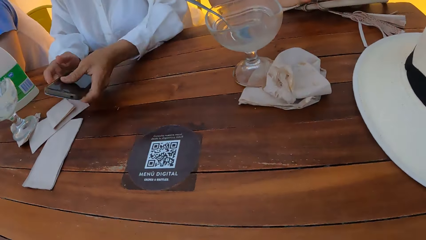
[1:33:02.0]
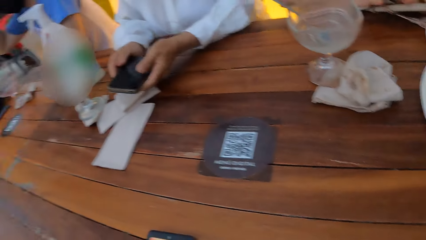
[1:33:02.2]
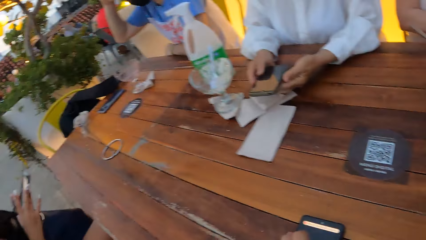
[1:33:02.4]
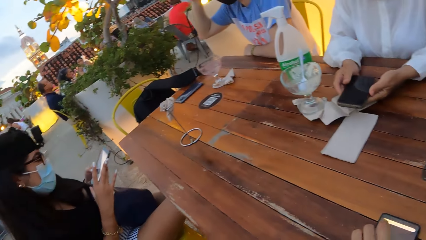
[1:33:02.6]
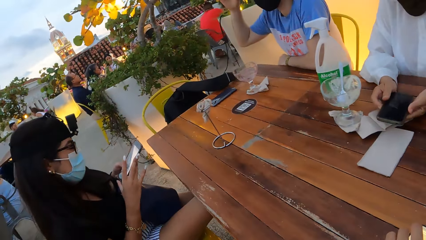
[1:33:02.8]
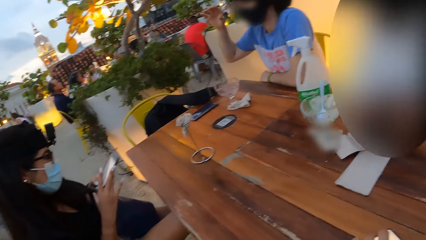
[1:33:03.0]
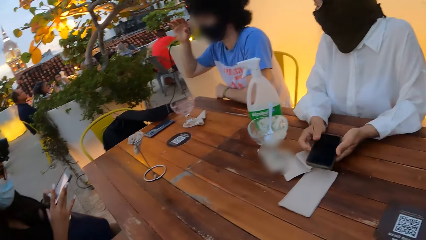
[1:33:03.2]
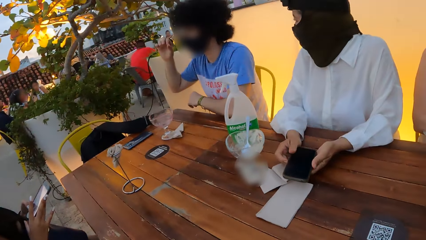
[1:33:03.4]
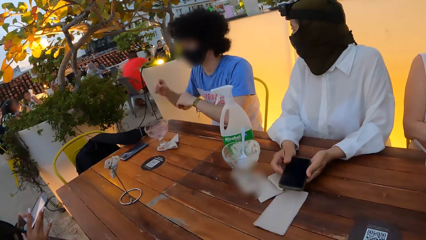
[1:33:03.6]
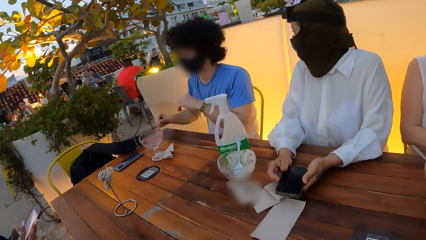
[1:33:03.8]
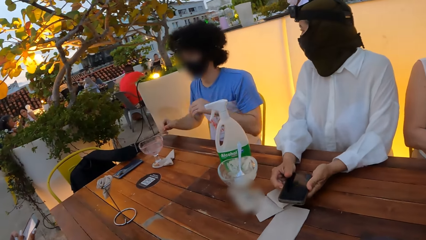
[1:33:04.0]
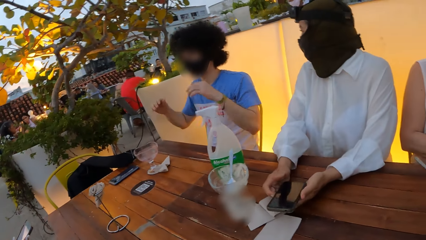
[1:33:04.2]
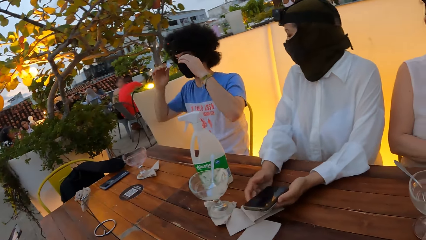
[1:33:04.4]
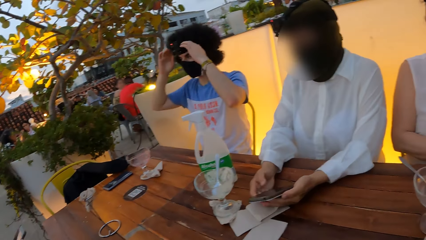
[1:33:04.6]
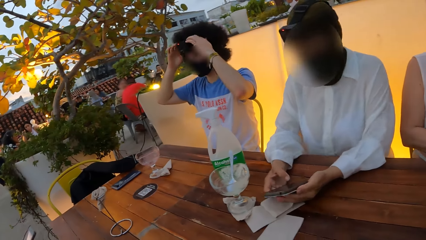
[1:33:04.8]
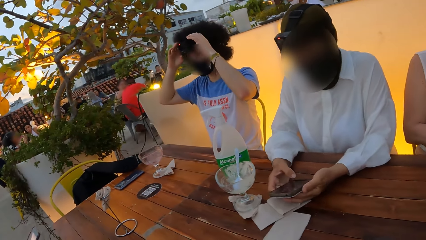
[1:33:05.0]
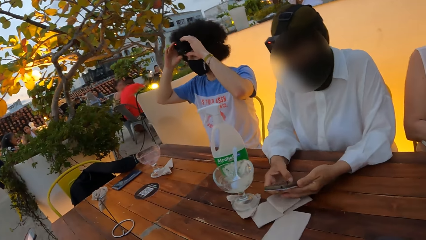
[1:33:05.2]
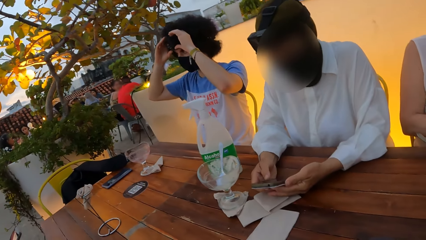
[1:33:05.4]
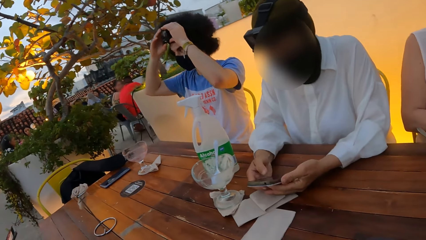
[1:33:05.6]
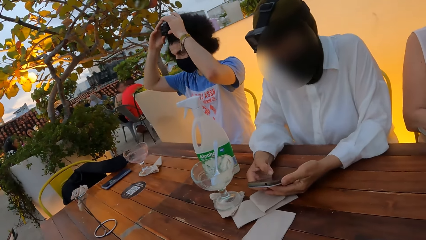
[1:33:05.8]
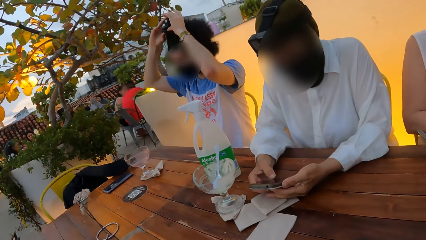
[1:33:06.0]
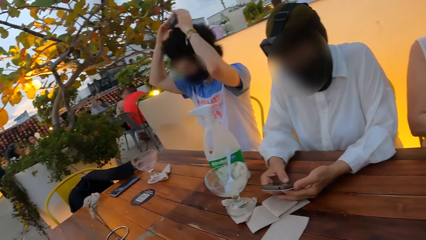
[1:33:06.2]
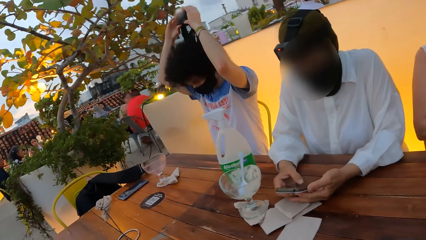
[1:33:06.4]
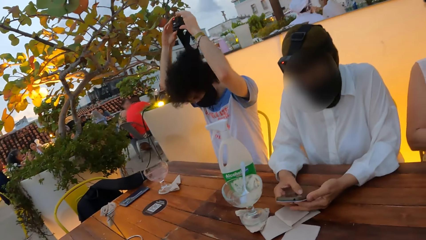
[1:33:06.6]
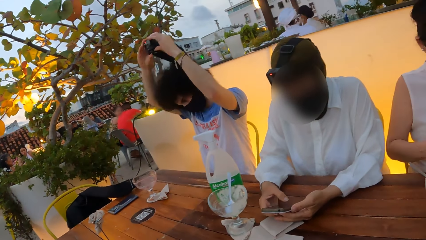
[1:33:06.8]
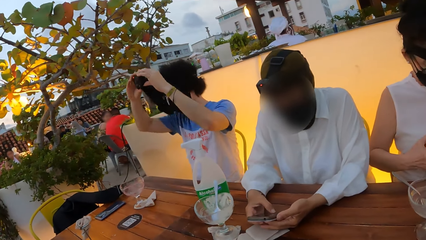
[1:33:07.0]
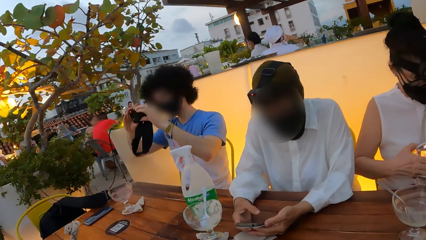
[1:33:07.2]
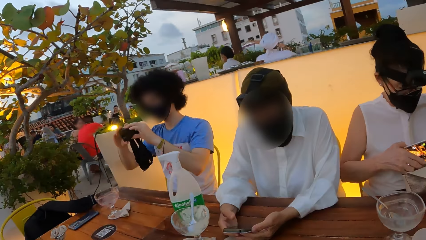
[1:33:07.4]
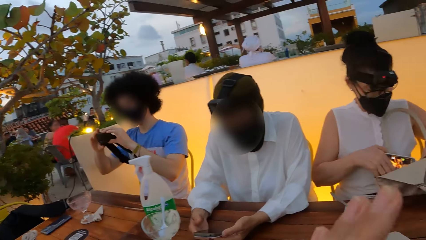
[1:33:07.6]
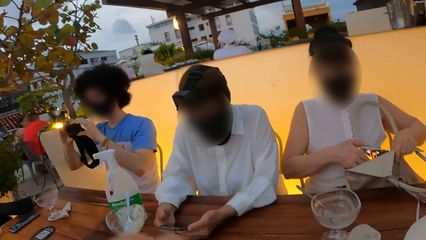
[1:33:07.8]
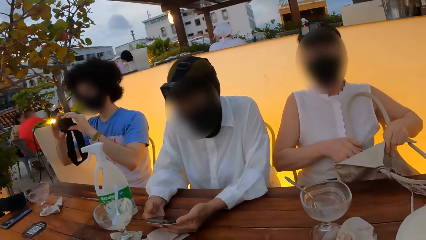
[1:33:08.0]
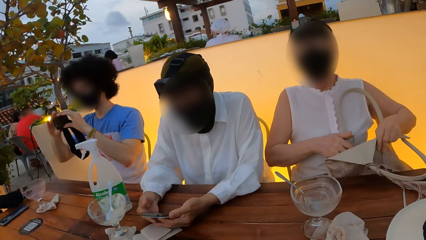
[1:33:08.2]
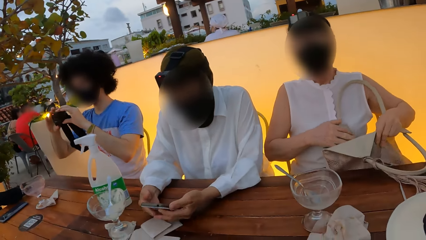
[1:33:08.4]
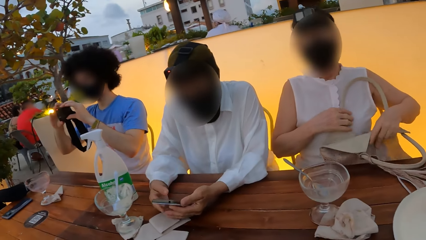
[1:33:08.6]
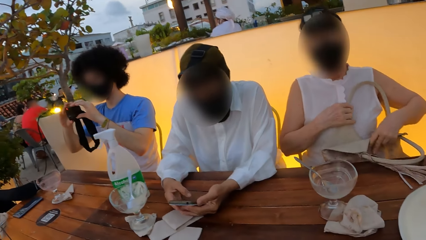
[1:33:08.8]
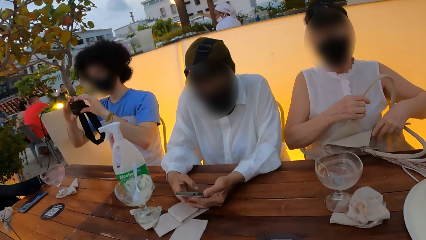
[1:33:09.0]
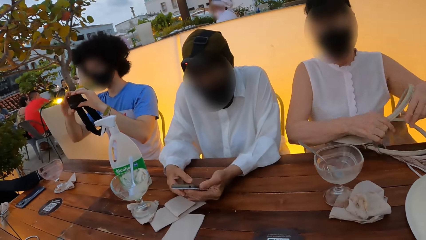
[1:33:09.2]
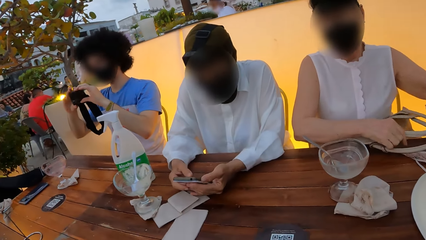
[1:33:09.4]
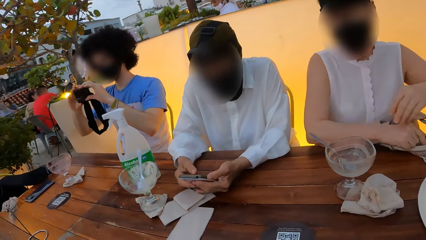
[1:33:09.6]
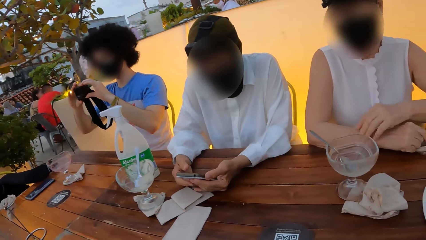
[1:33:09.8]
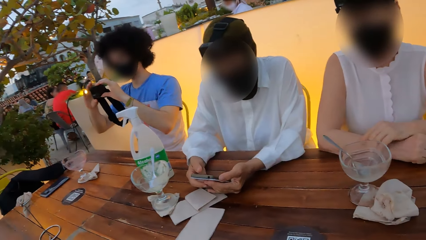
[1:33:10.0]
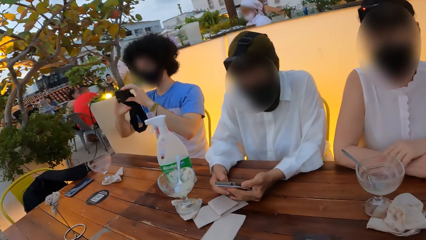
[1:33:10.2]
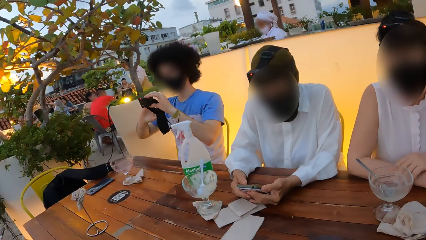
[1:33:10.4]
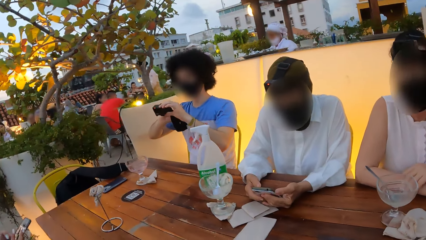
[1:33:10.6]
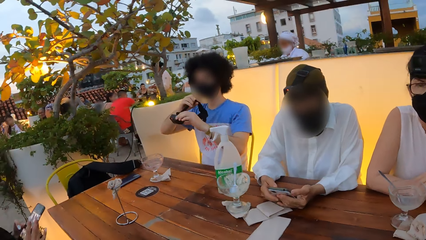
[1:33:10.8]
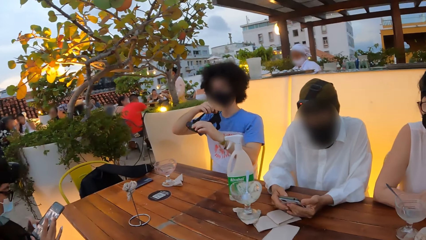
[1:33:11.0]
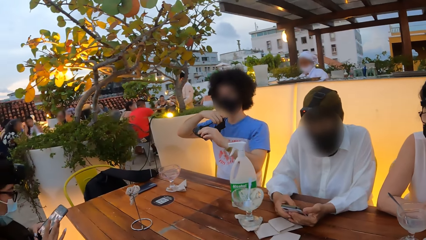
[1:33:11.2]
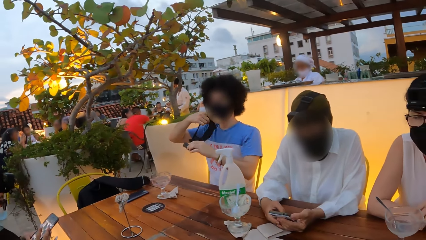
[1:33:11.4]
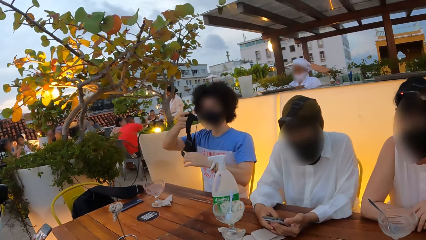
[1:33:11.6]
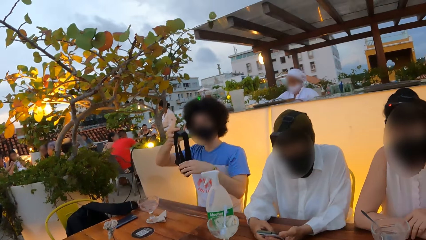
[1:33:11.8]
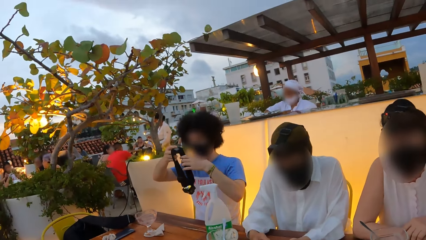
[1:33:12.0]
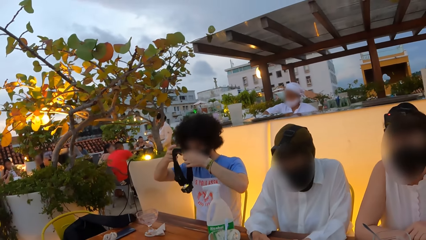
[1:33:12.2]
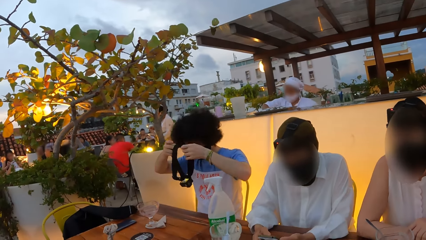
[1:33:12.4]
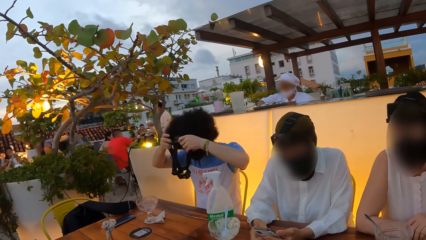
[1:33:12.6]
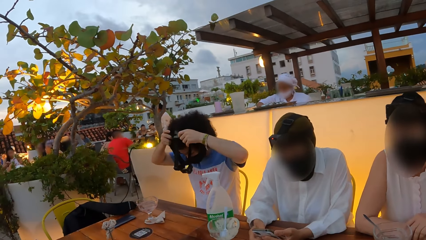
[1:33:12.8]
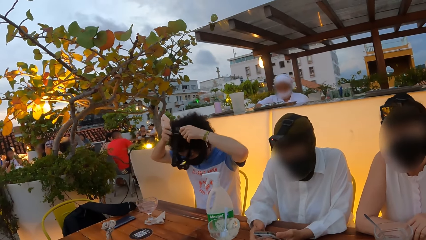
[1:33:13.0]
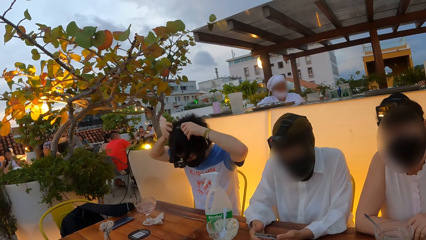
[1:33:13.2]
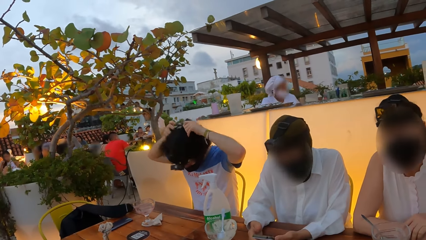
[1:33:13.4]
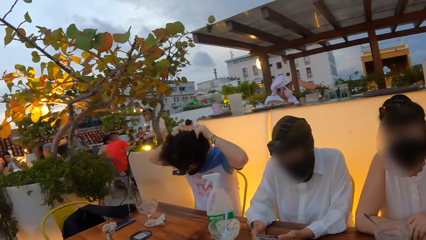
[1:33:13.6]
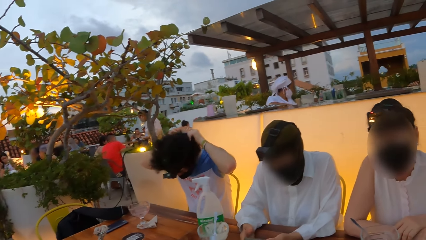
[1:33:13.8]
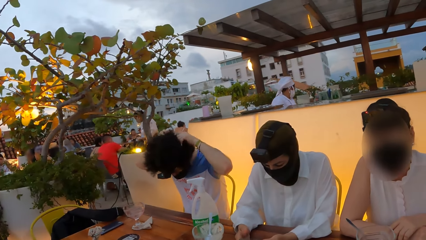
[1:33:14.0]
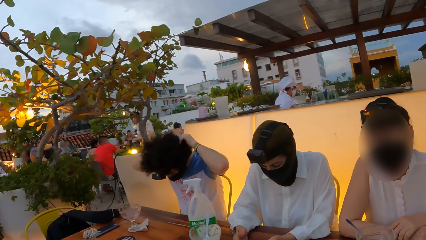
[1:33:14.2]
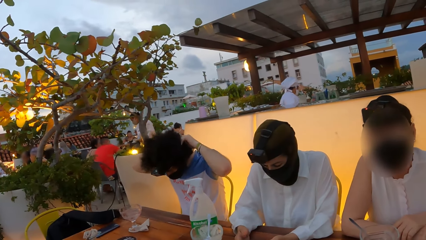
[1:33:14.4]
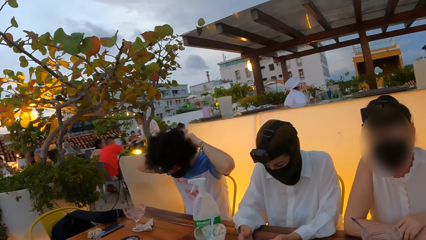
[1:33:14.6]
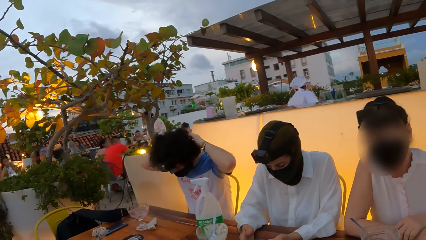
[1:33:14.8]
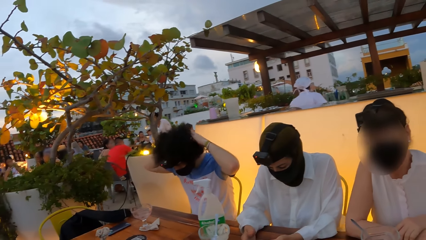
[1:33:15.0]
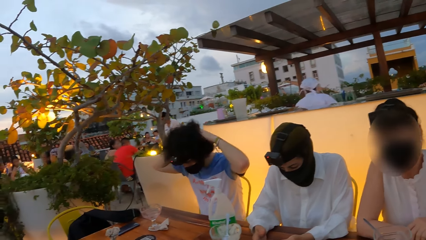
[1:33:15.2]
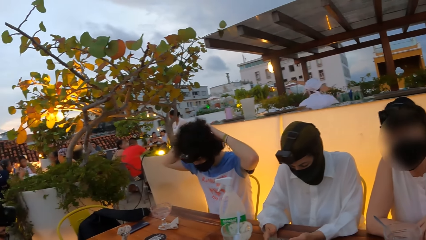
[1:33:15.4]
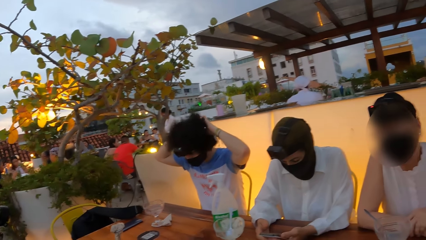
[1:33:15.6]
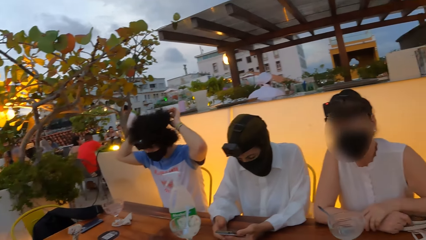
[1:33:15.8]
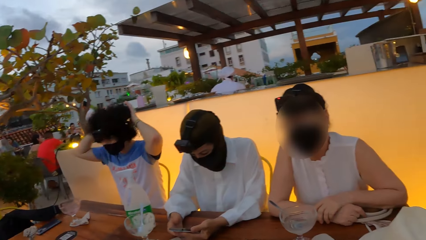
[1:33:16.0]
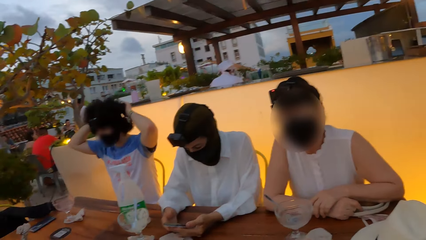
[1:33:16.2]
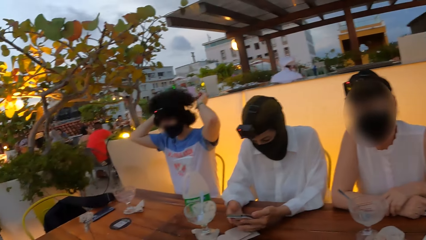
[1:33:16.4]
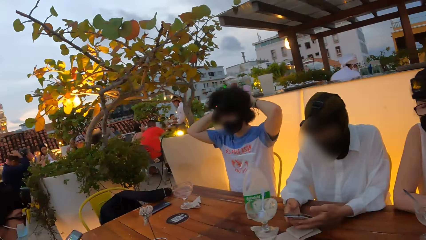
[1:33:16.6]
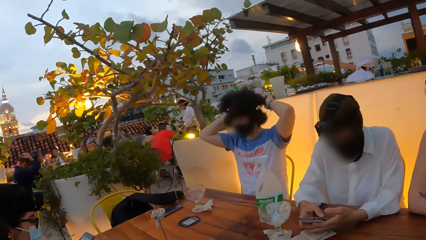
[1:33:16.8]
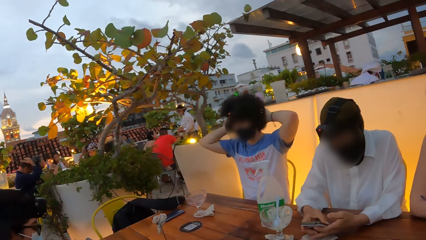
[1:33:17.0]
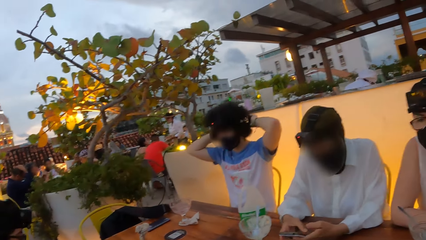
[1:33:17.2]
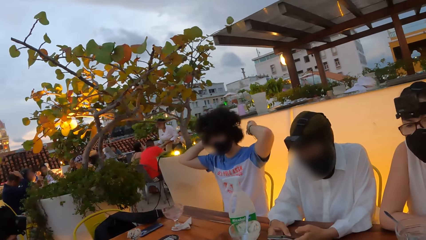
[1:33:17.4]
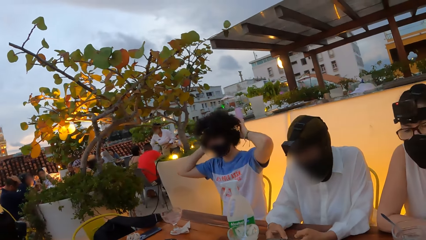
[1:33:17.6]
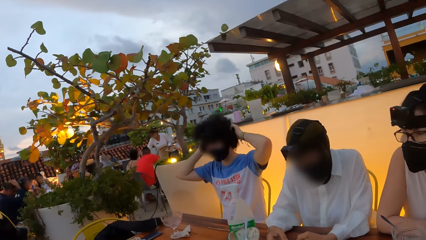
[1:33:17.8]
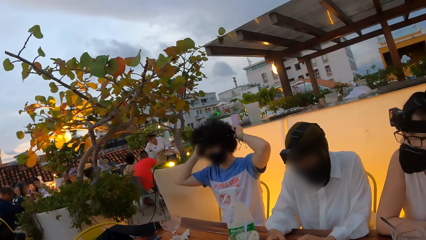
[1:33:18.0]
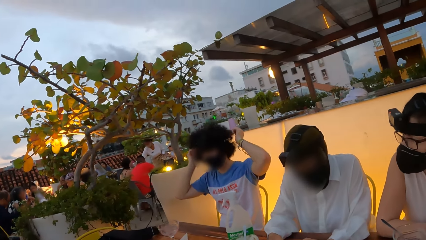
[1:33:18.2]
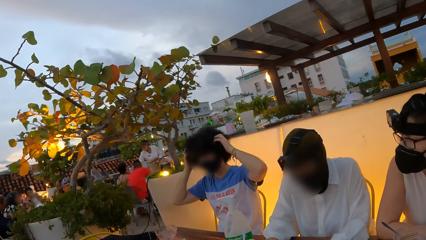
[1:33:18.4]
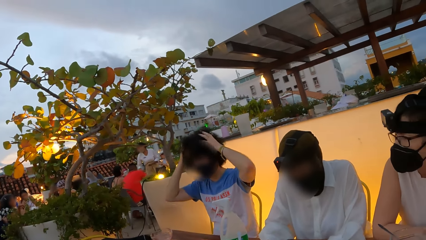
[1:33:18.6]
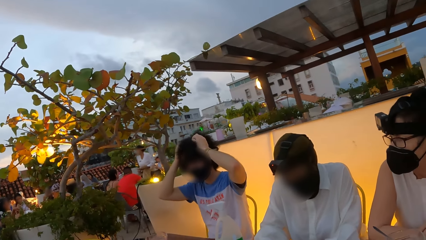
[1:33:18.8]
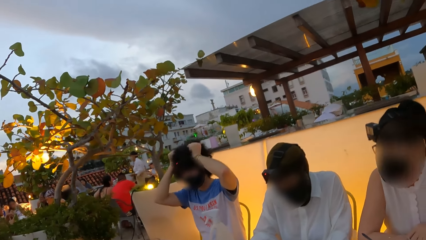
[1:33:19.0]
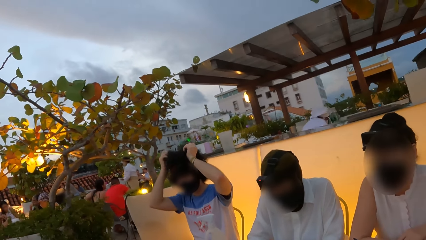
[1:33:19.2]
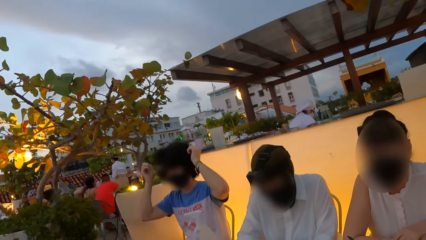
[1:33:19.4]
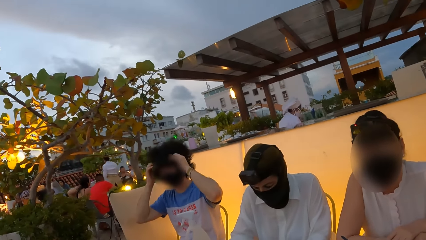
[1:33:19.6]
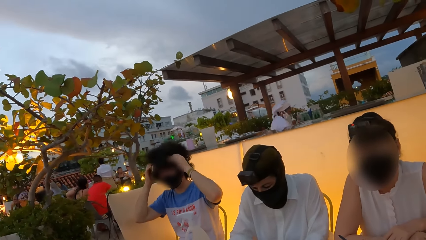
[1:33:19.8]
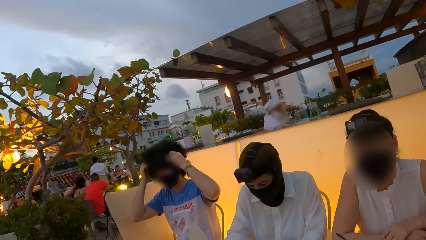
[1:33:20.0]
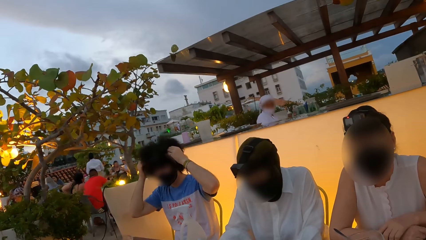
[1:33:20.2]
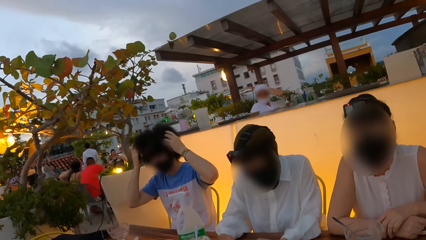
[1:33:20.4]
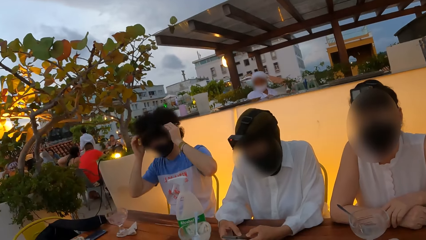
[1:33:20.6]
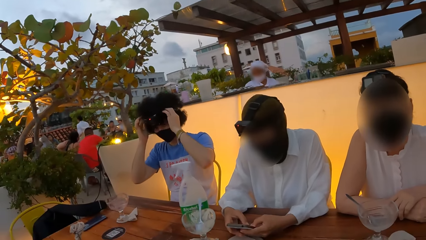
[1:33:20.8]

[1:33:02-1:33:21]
The camera wearer looks around the restaurant. They interact with a lady. The lady puts the phone in the pocket. The camera wearer looks around the restaurant.
